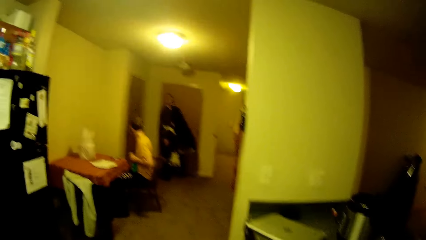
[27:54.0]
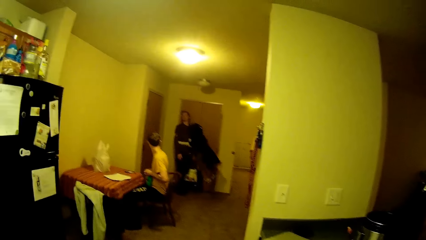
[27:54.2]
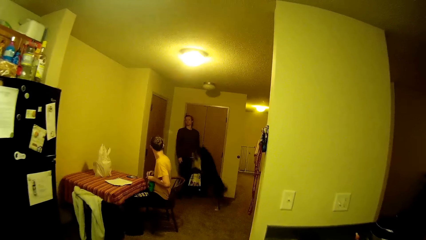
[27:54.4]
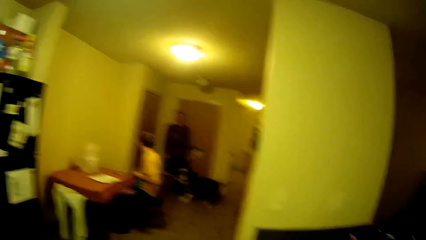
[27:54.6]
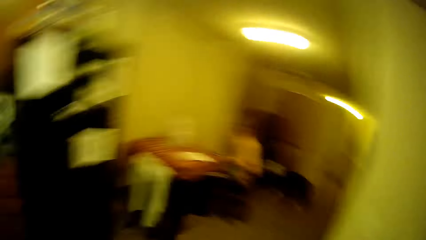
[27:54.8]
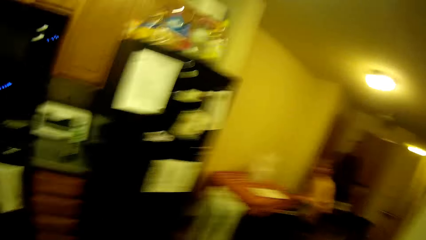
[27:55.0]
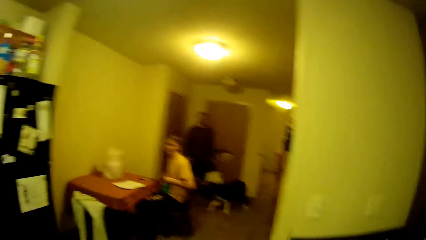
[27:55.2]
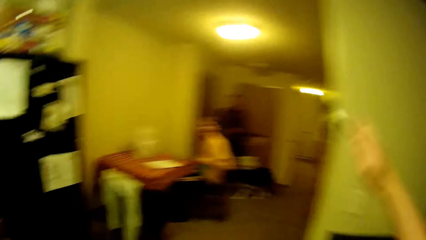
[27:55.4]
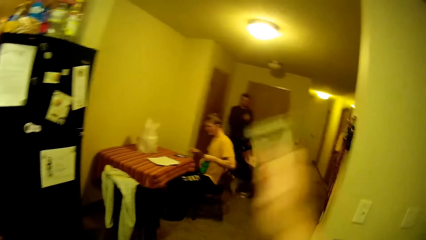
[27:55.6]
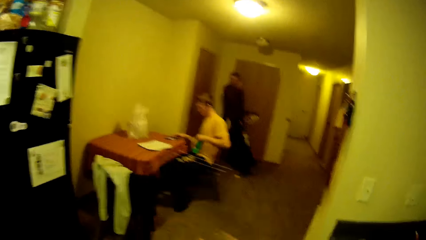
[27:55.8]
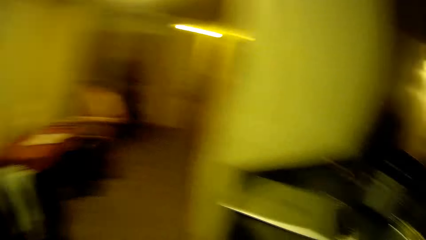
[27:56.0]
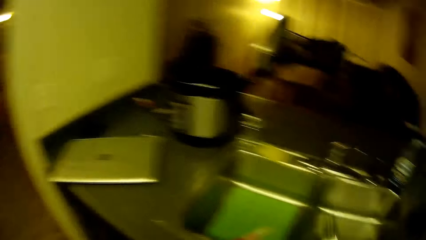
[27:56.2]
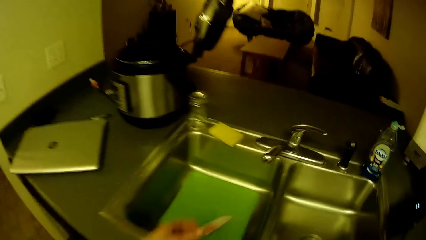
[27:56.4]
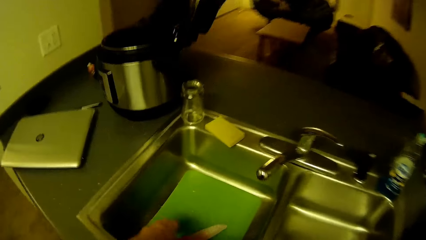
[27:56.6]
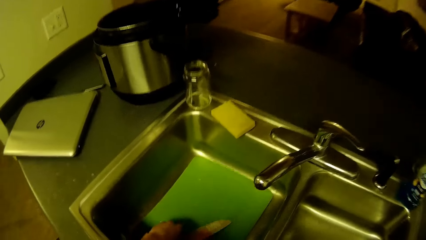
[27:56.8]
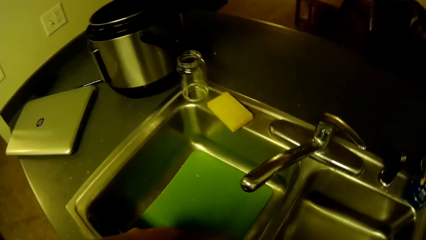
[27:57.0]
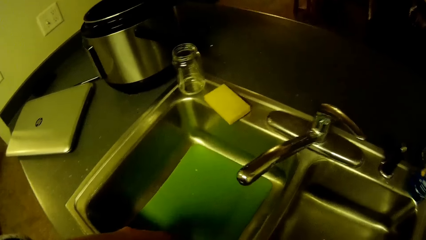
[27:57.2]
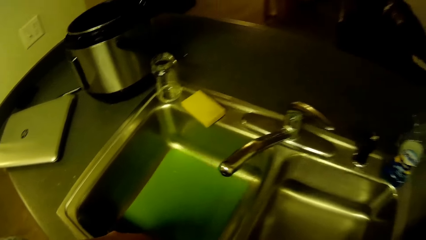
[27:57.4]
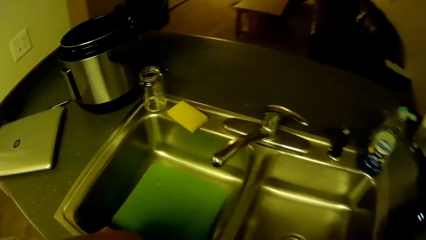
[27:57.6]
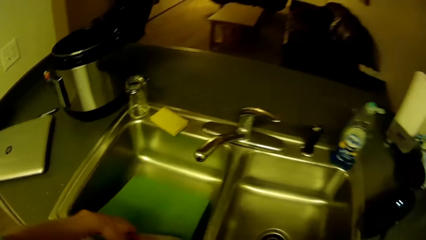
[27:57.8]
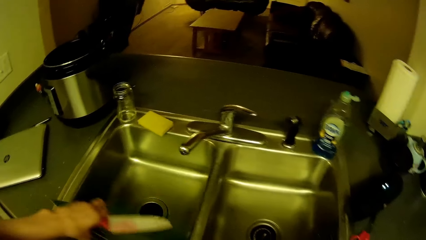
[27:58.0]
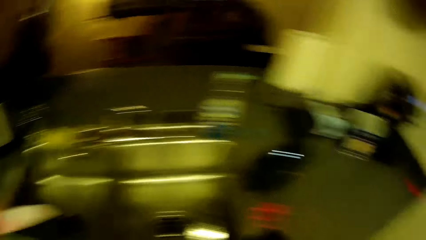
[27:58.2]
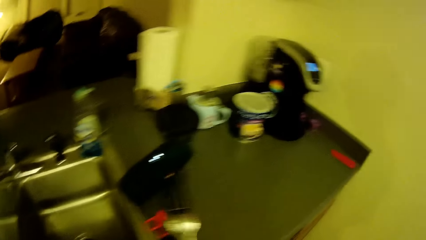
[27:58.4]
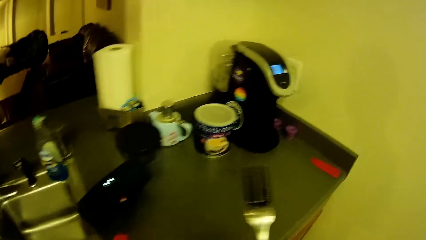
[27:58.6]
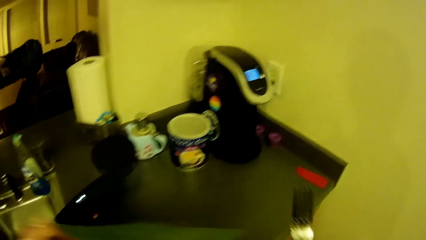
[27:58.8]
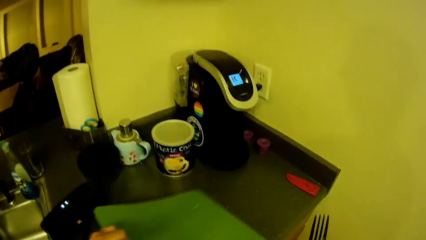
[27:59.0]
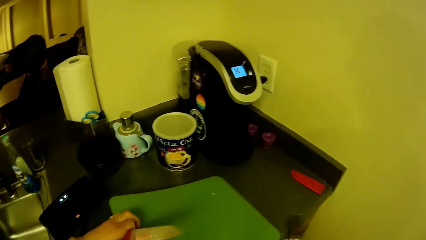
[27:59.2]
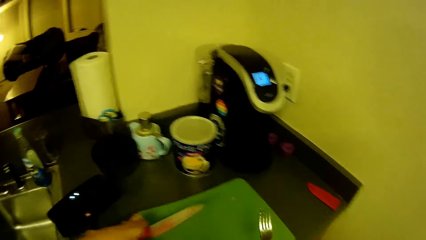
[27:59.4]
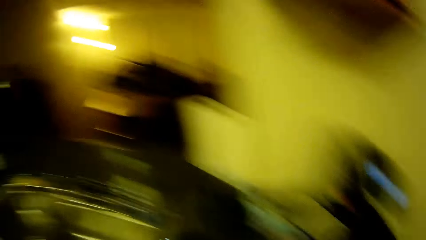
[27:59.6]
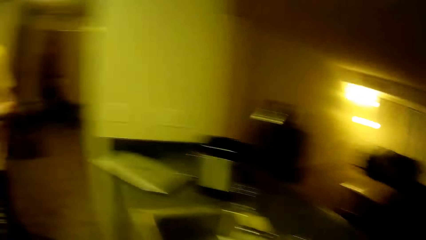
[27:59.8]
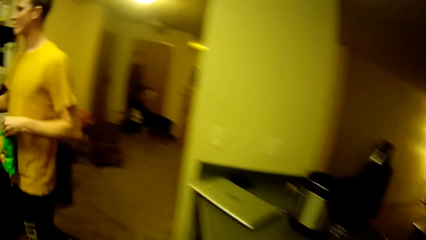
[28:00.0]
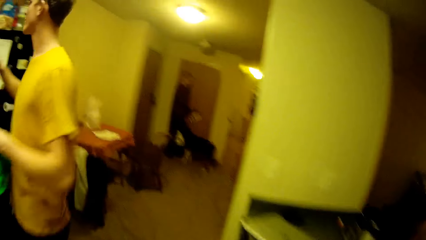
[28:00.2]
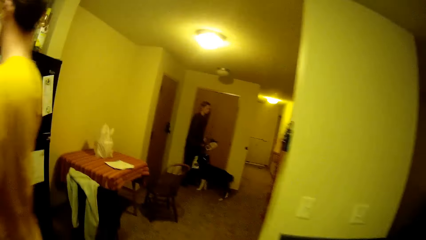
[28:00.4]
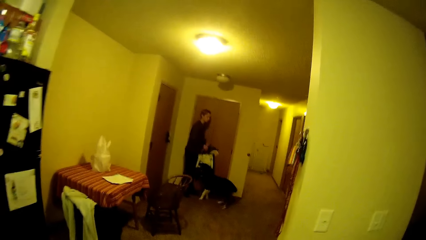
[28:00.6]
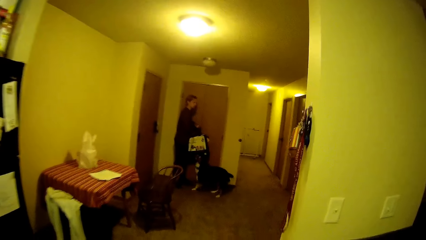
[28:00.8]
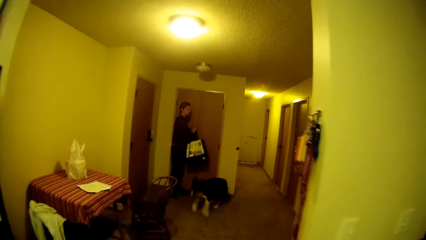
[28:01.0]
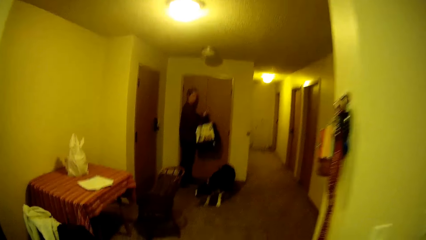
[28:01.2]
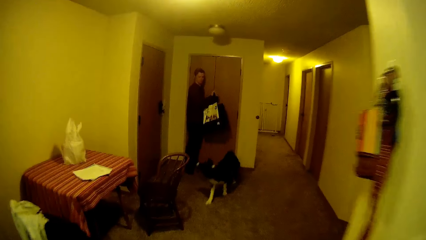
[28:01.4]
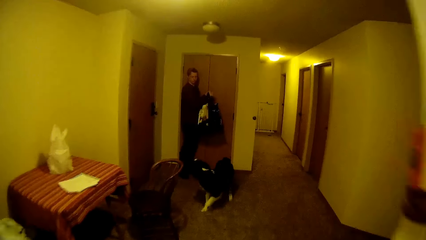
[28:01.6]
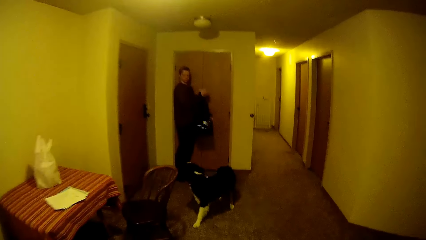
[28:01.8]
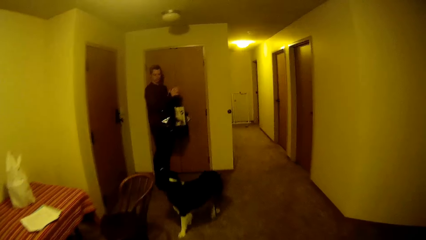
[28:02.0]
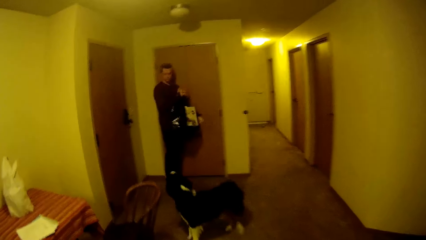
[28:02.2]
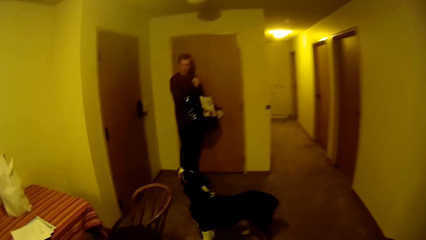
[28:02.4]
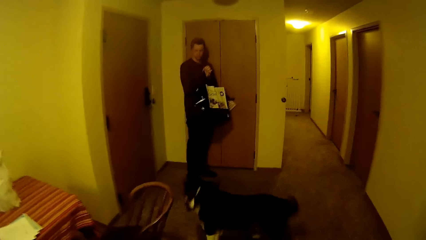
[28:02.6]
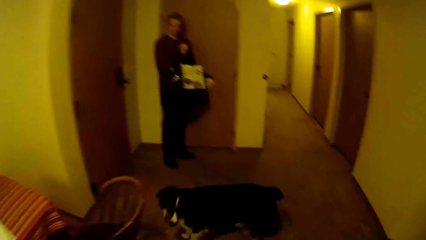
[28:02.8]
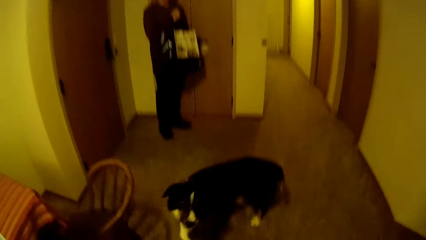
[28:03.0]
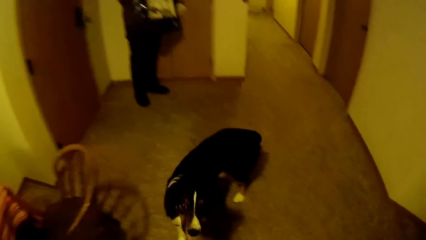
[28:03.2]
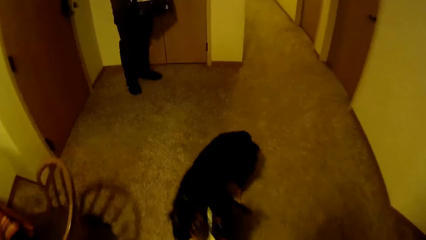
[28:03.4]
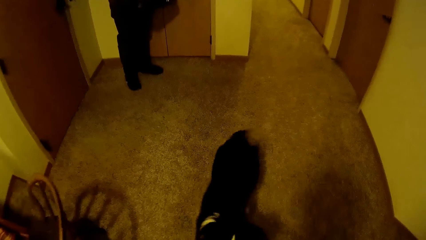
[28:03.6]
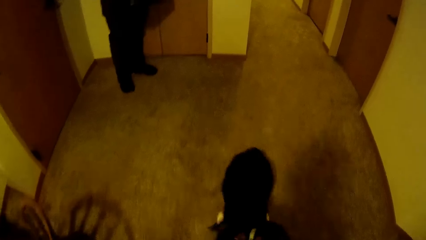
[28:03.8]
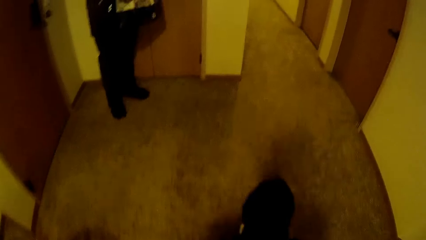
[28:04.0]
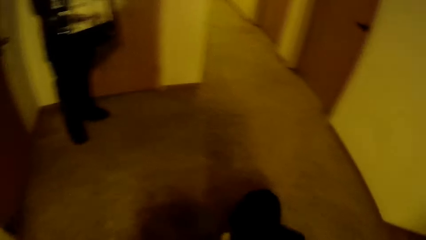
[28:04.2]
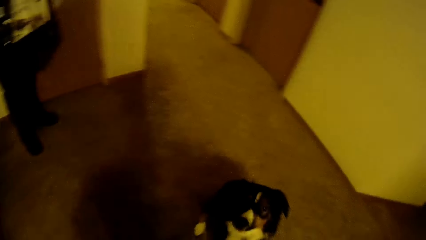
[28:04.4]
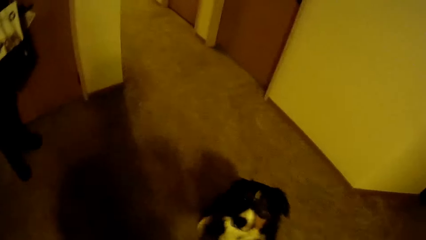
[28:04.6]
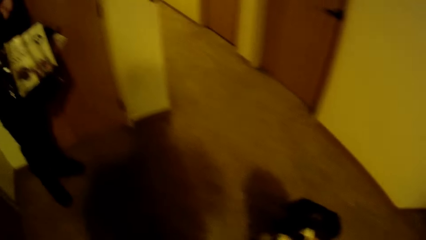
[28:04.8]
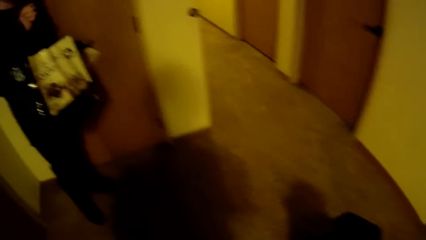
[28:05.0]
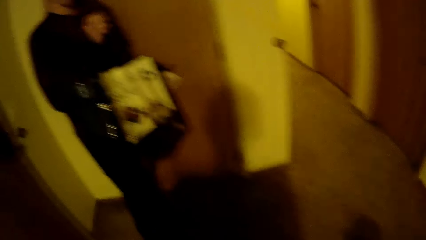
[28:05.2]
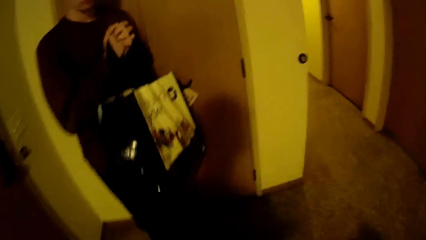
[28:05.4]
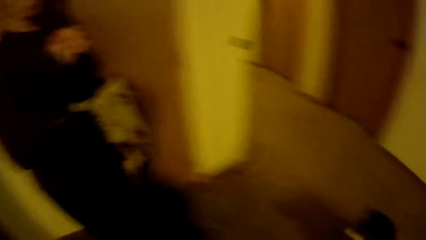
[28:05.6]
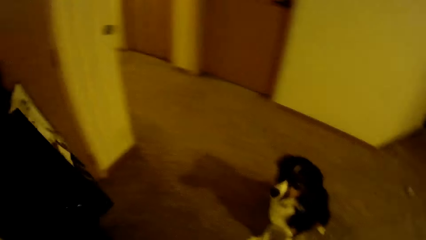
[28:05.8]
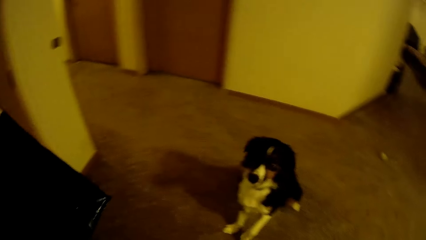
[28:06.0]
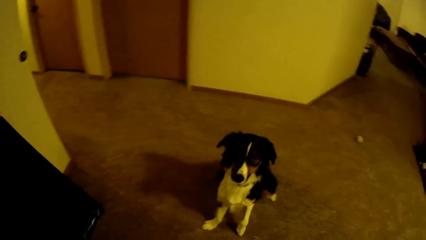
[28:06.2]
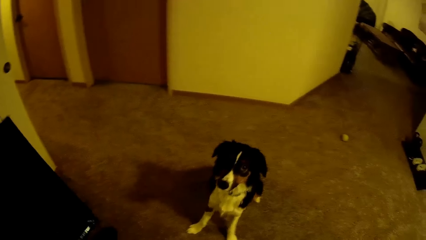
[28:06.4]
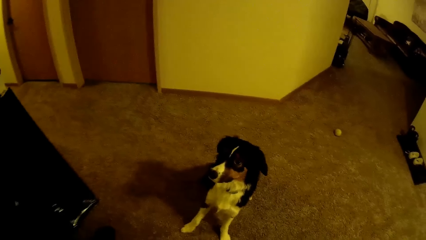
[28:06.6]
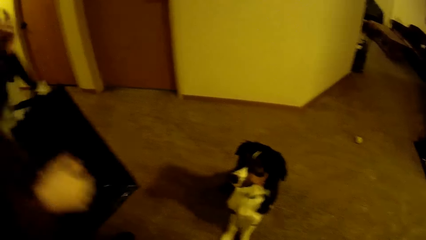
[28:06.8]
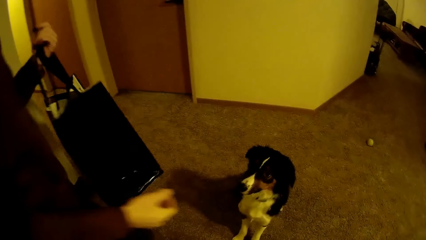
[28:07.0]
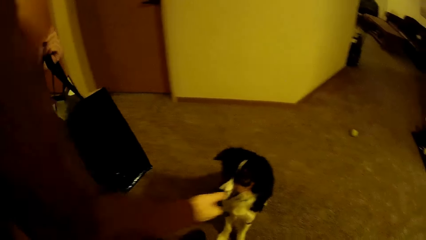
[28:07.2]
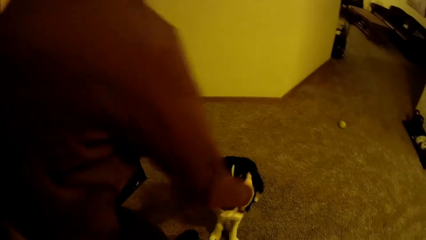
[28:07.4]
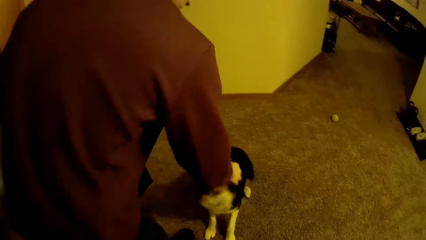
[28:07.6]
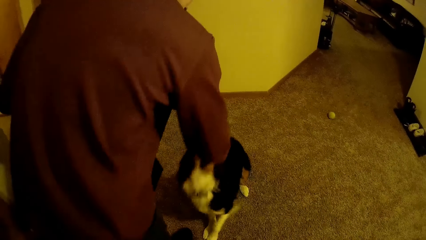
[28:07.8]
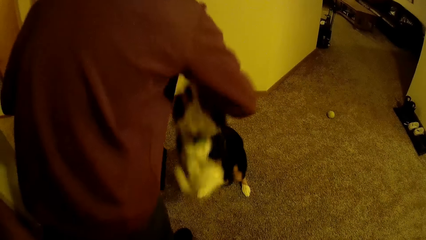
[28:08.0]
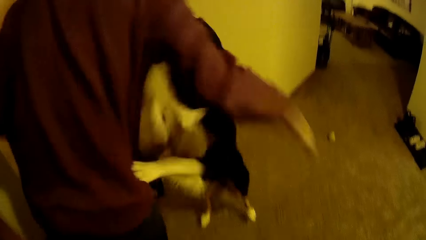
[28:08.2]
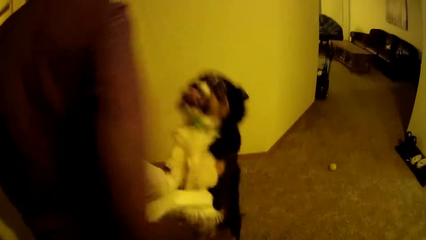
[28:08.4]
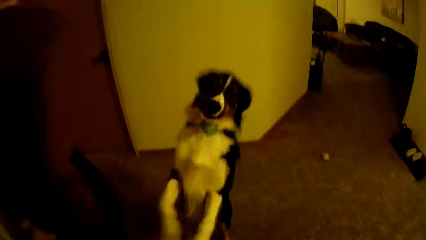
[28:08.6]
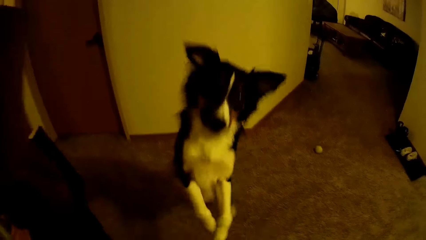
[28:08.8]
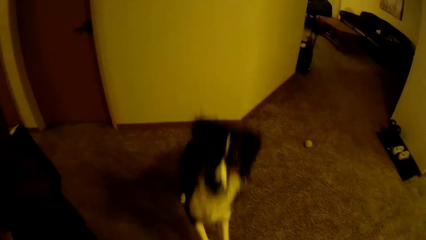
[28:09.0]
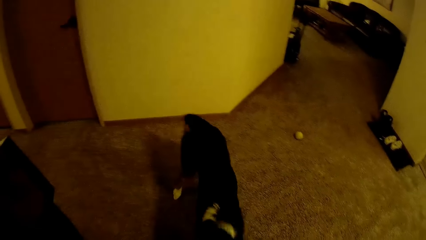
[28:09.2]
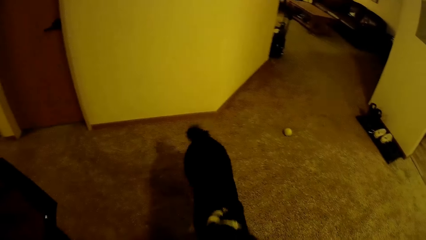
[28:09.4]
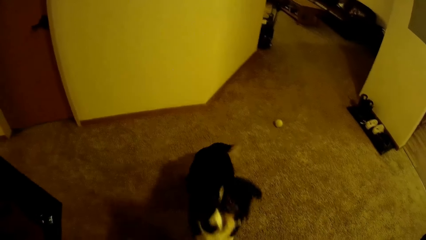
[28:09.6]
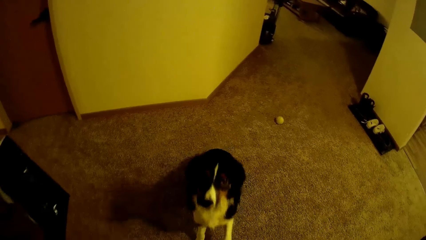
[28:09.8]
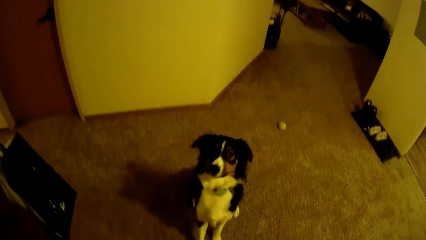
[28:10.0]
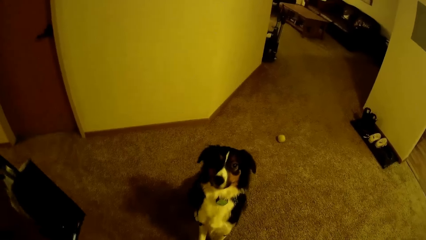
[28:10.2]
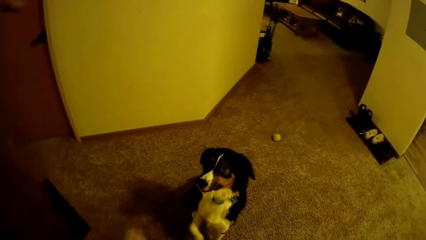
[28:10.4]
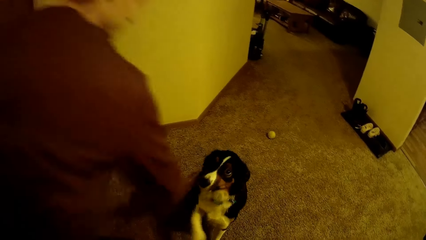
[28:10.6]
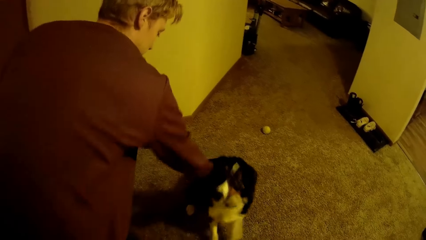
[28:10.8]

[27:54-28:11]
A man looks at another man. The other man talks to the first man. The camera wearer interacts with the two men. He picks up a tray from the kitchen sink with his hand. He places the tray on the kitchen top. The first man walks around the kitchen. The camera wearer walks towards the other man. The other man stands by the door holding a grocery bag in his hand. The other man plays with the dog.
